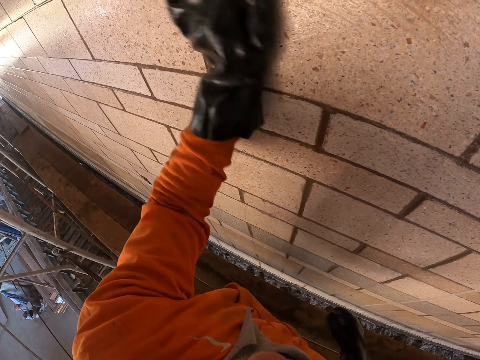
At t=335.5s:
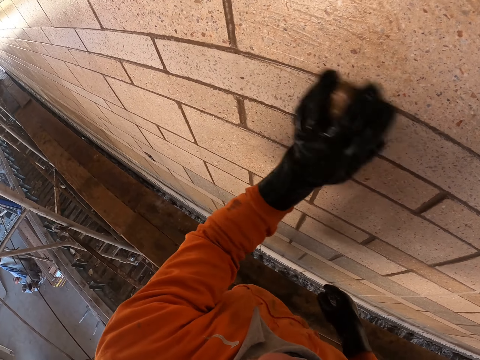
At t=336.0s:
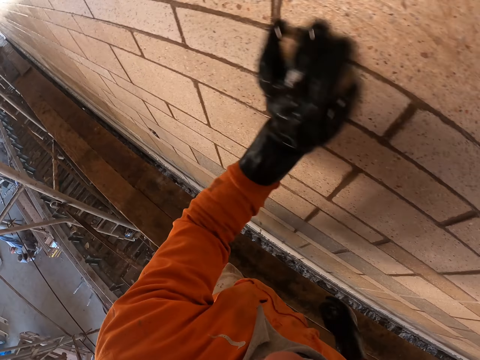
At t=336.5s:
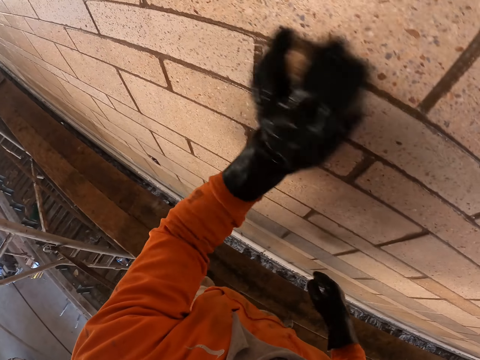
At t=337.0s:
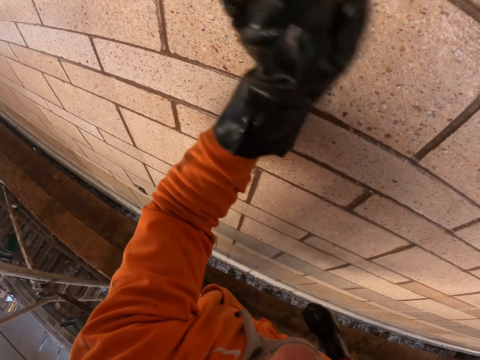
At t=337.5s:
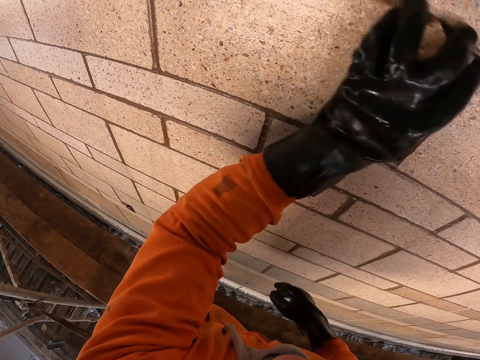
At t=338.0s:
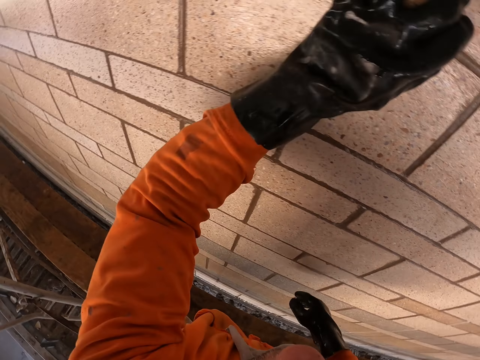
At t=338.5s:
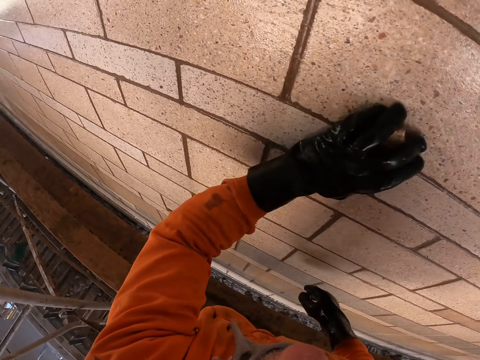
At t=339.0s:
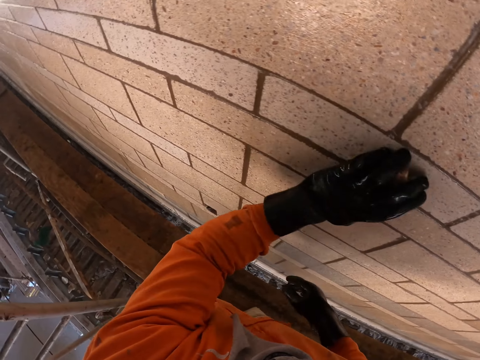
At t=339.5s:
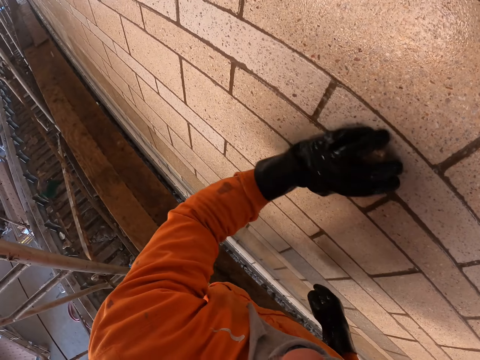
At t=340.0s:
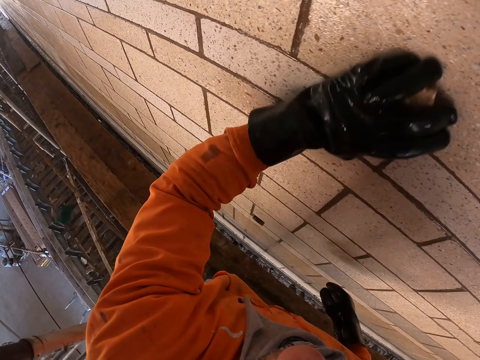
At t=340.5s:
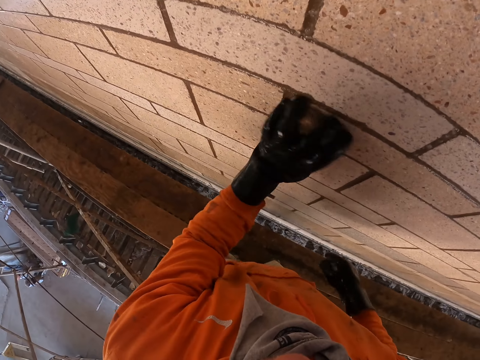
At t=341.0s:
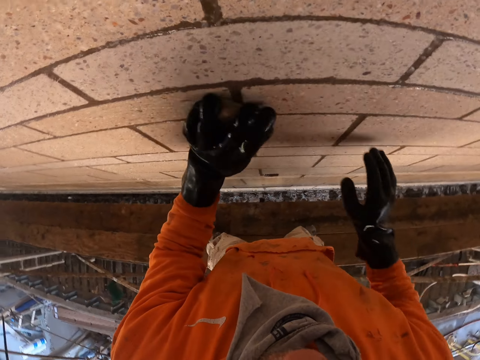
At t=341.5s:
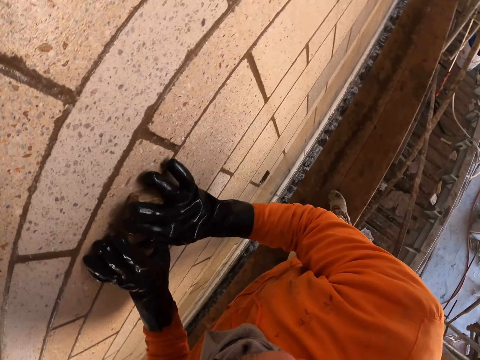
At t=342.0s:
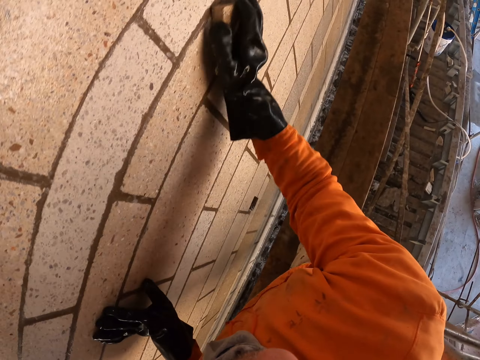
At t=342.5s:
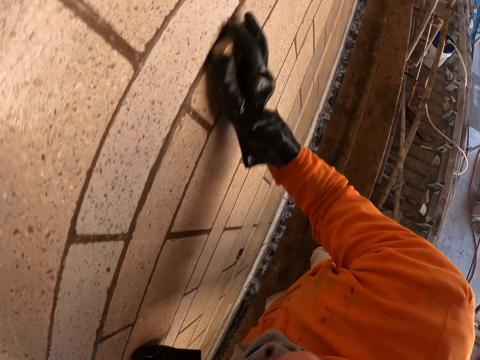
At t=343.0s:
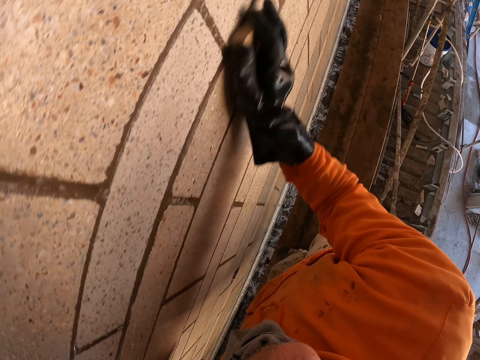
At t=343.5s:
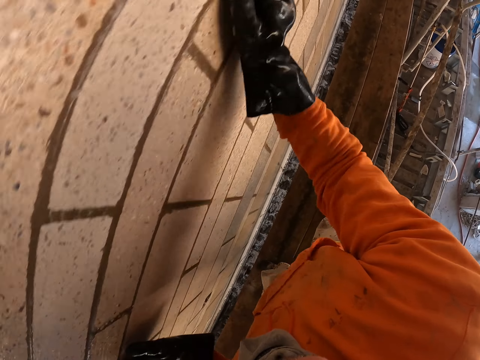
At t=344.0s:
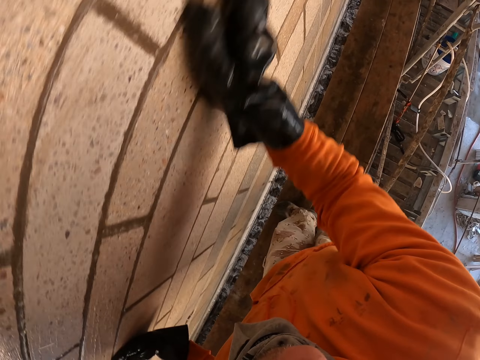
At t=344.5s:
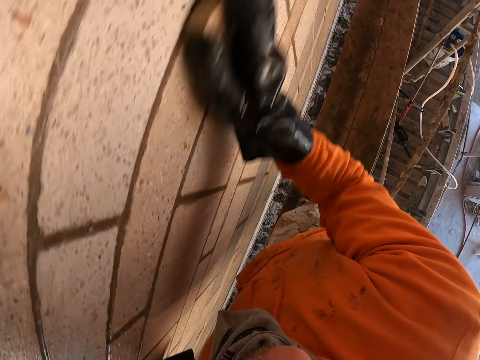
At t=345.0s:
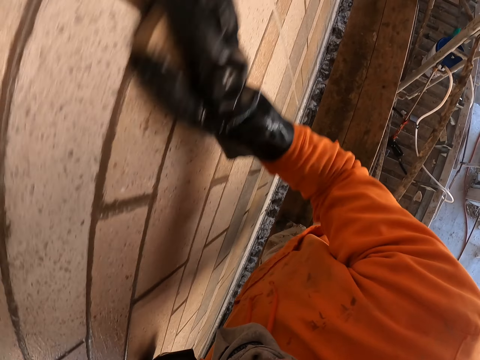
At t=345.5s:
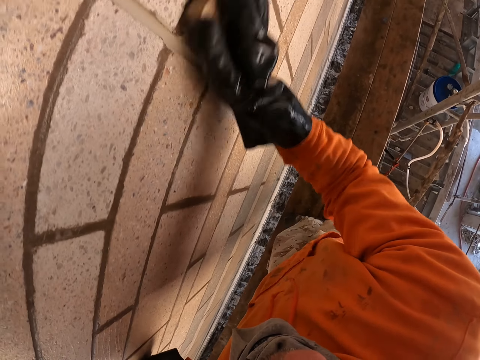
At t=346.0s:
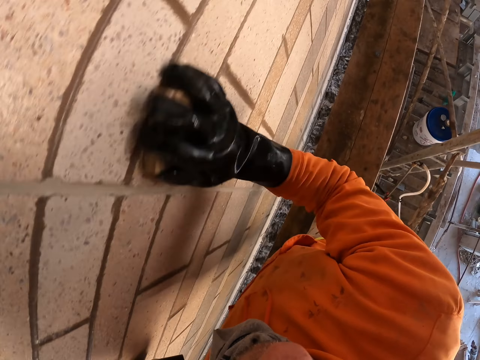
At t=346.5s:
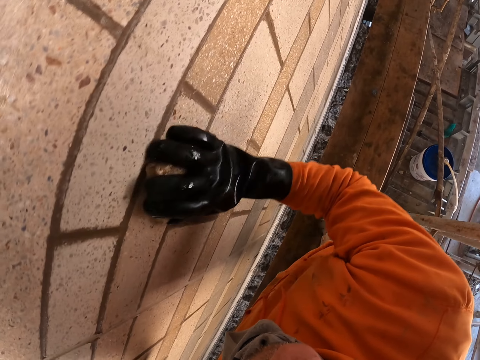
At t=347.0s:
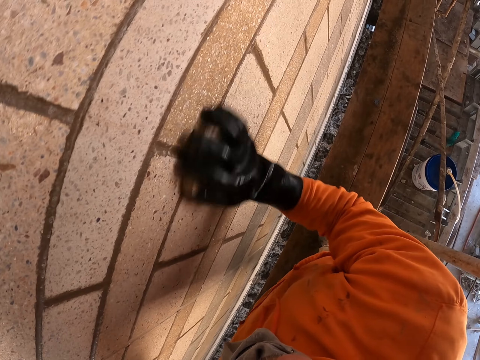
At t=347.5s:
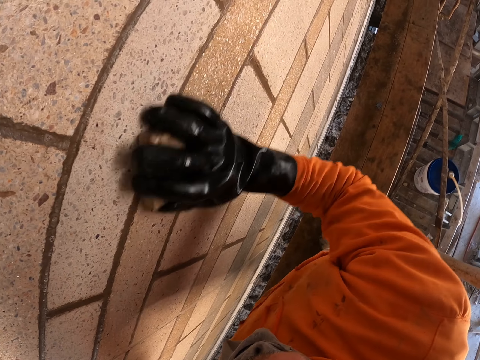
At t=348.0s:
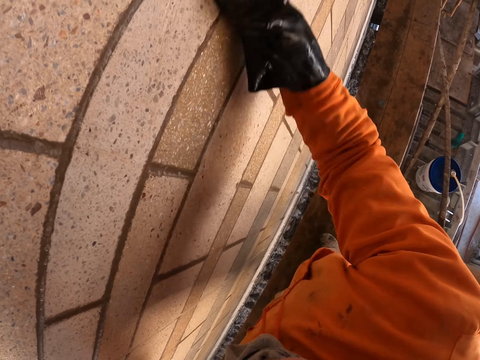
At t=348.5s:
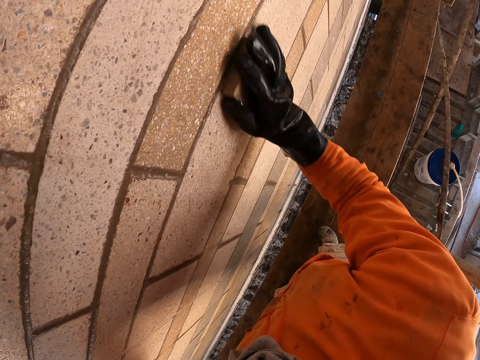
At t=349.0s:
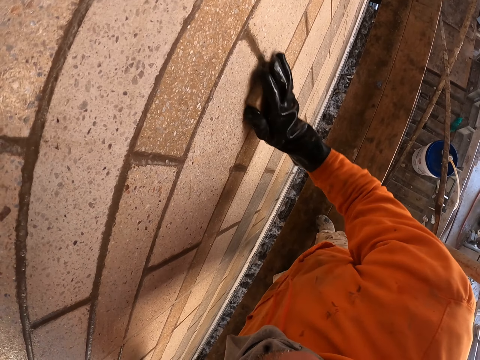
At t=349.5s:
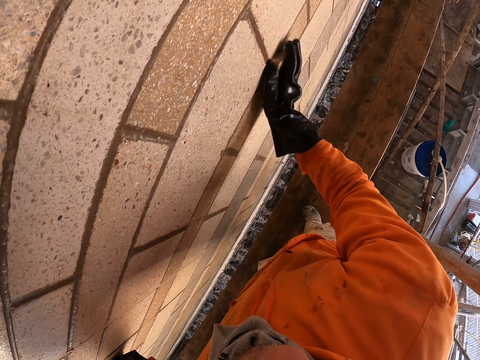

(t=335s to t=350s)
The camera wearer scrubs the wall with a scrubbing sponge using the right hand.

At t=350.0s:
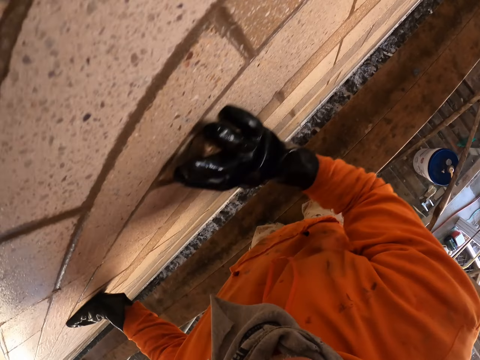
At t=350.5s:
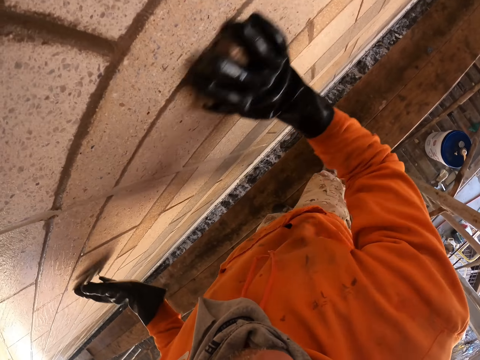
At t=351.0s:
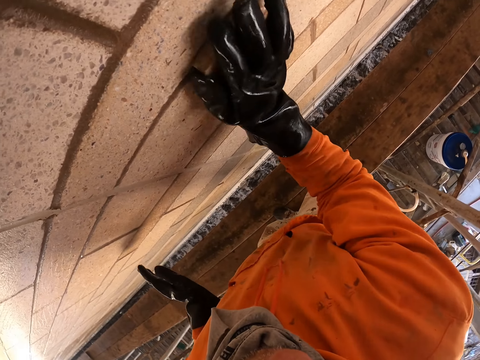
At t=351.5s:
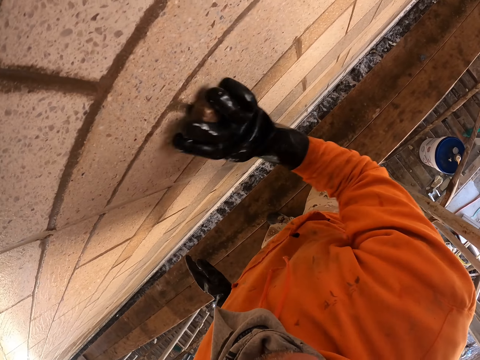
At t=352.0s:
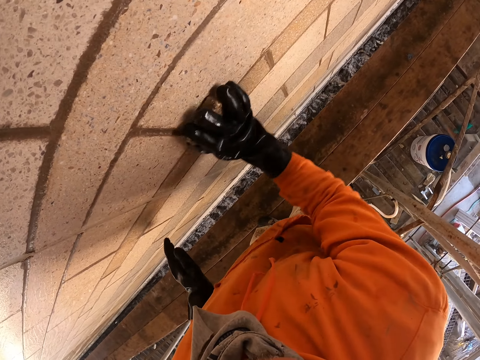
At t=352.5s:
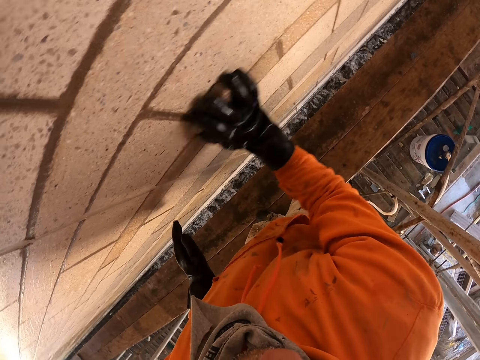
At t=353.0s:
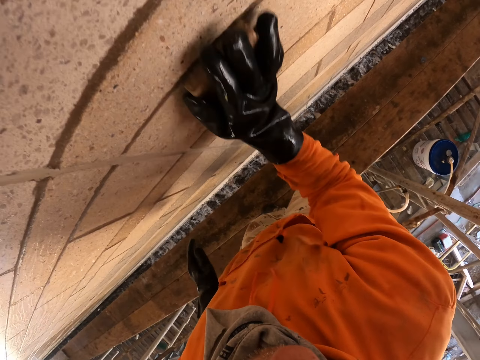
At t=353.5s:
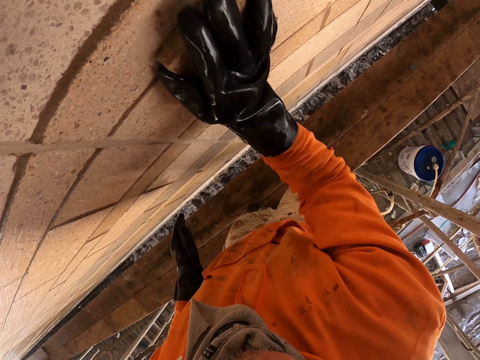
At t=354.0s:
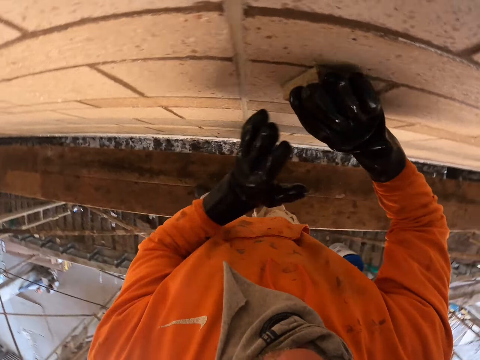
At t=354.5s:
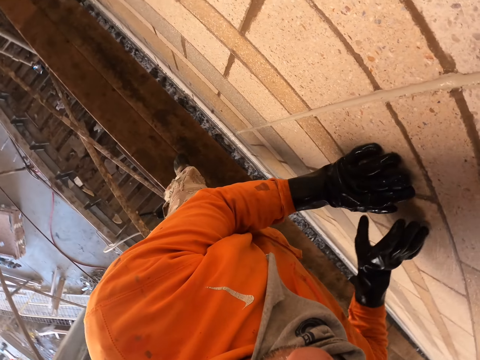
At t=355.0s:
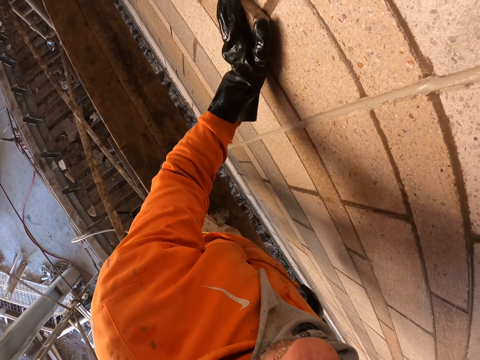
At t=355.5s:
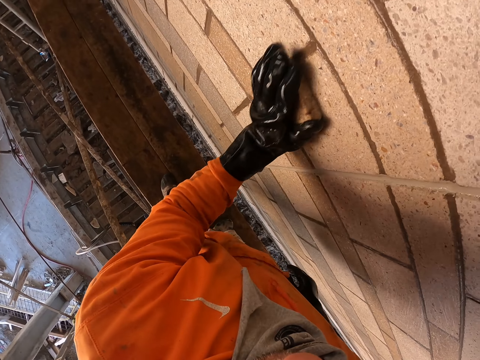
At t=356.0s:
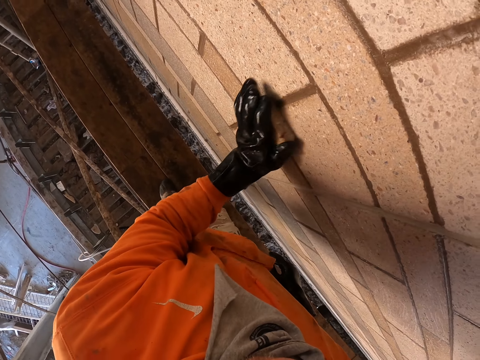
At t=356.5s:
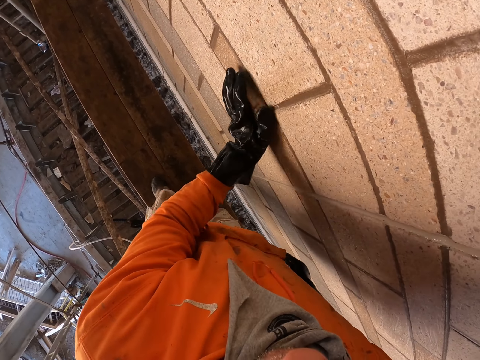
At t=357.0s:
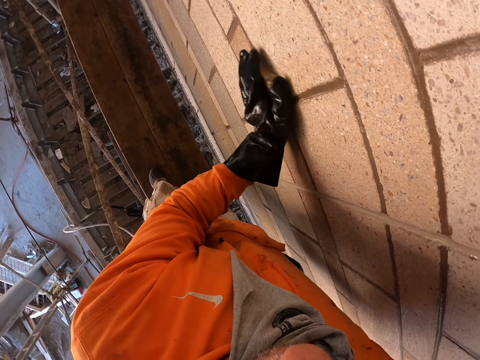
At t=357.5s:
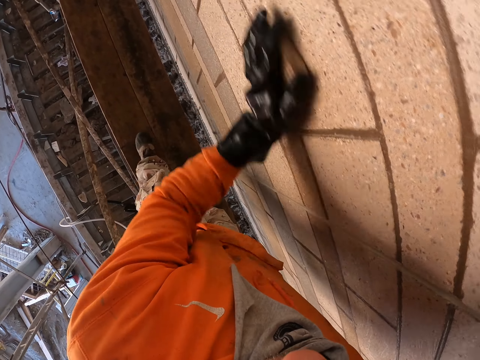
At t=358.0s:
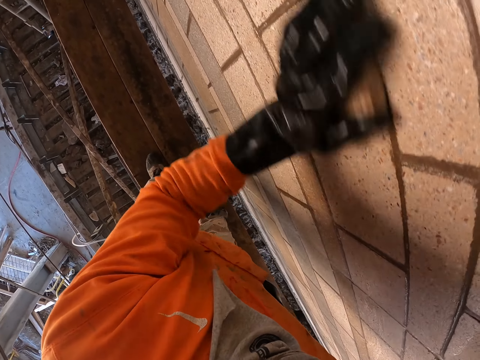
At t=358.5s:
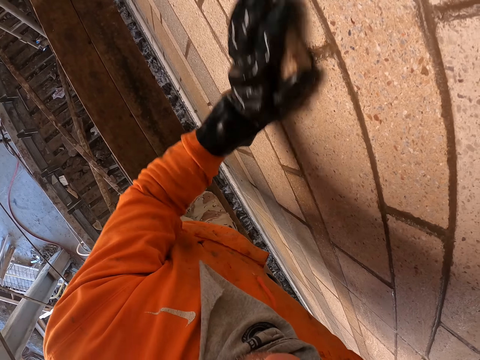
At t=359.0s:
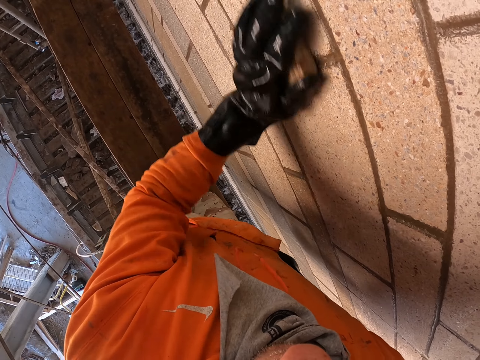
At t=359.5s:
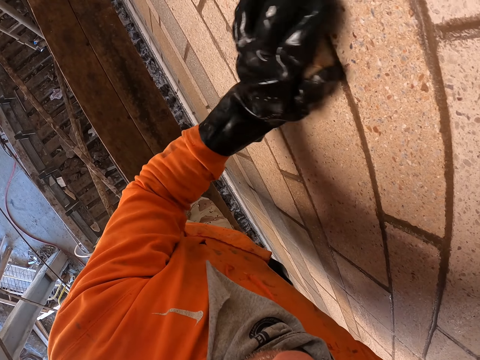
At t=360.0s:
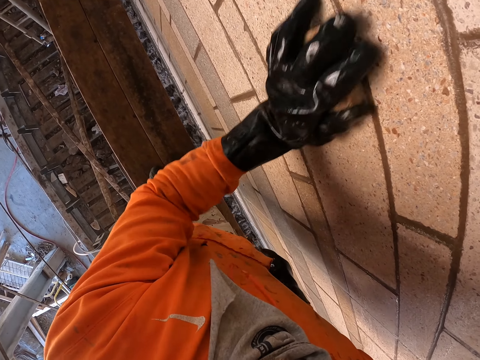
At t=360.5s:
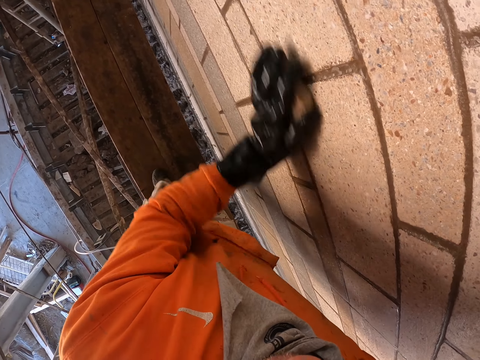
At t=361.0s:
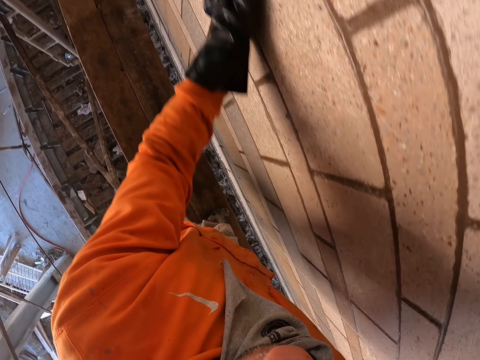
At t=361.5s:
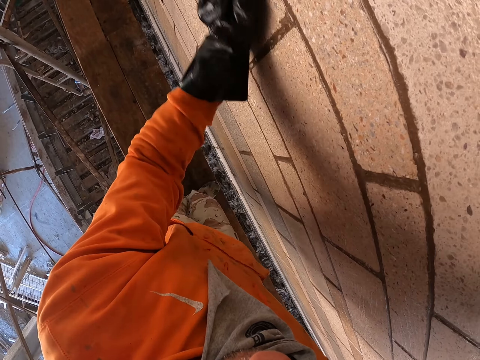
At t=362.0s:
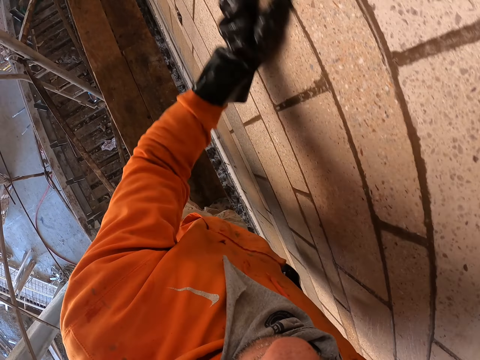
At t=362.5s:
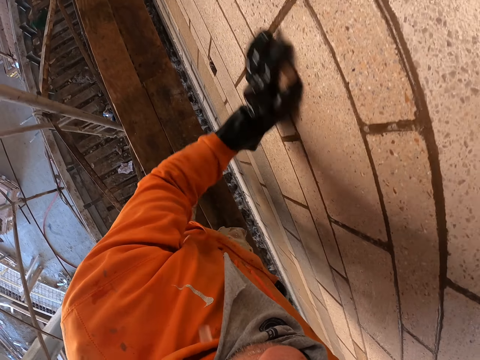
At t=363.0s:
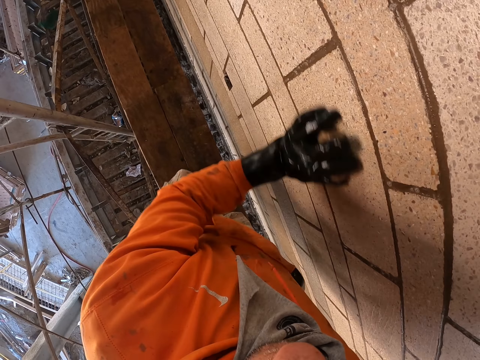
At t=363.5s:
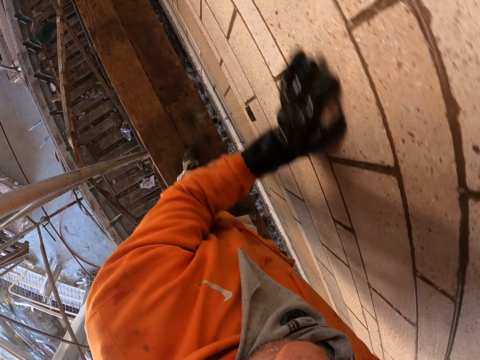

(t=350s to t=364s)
The camera wearer scrubs using the left hand.
